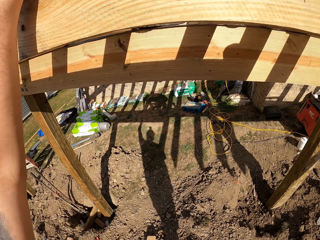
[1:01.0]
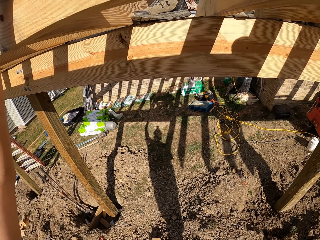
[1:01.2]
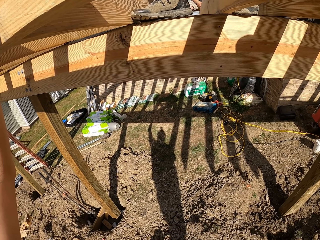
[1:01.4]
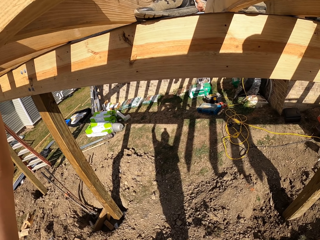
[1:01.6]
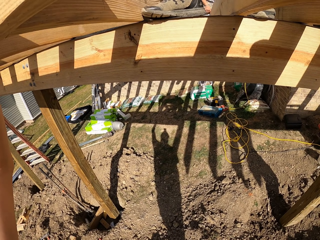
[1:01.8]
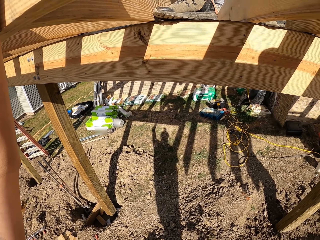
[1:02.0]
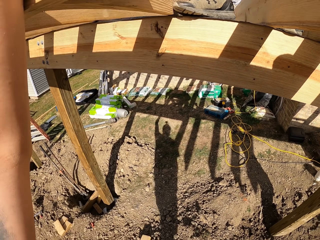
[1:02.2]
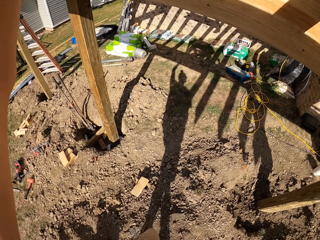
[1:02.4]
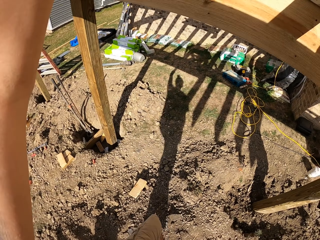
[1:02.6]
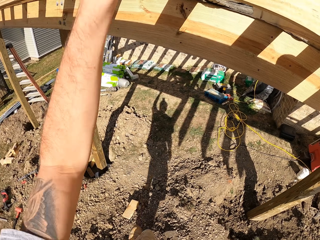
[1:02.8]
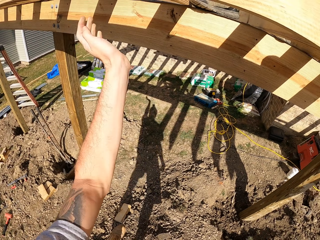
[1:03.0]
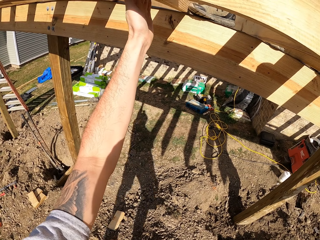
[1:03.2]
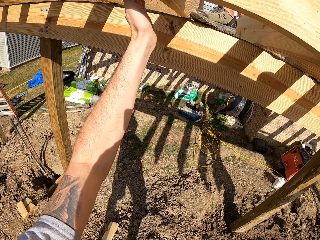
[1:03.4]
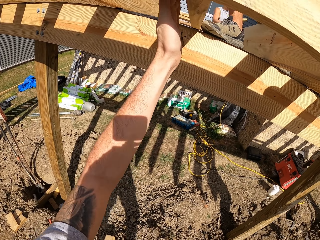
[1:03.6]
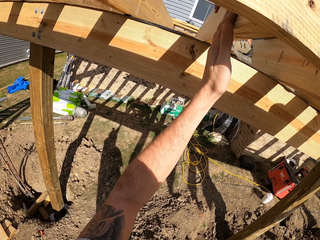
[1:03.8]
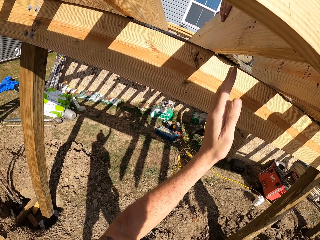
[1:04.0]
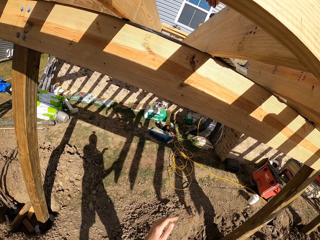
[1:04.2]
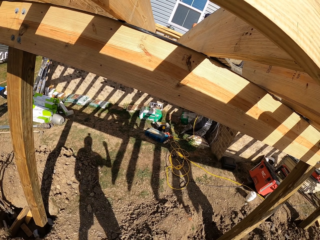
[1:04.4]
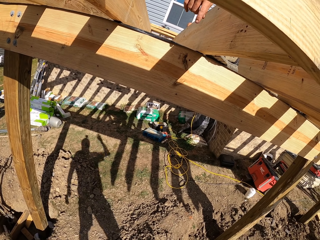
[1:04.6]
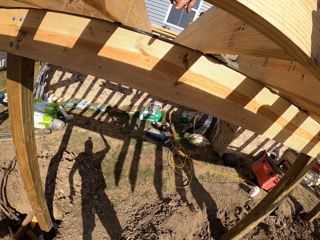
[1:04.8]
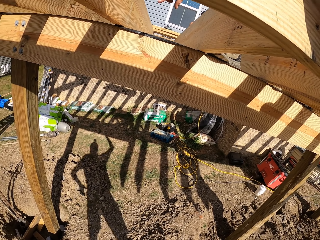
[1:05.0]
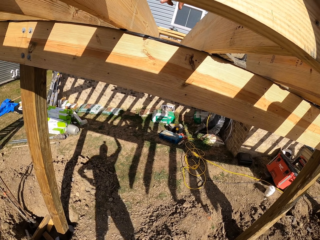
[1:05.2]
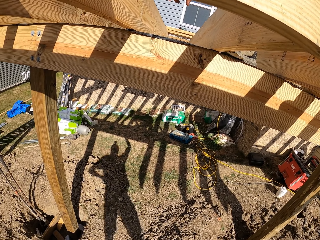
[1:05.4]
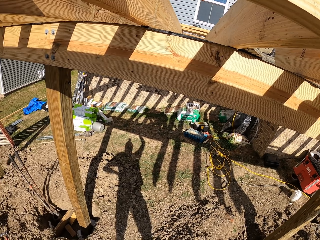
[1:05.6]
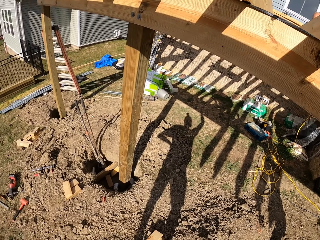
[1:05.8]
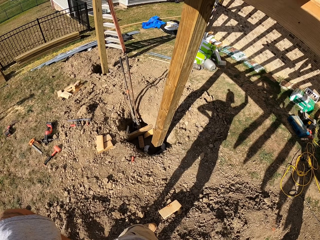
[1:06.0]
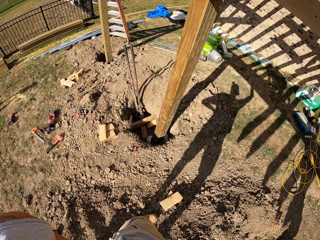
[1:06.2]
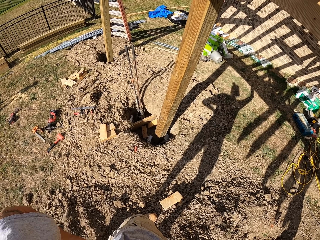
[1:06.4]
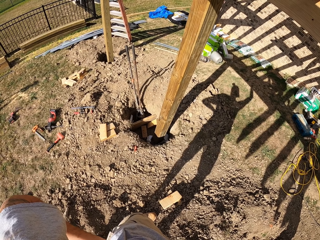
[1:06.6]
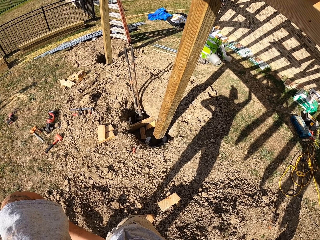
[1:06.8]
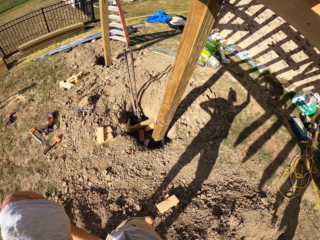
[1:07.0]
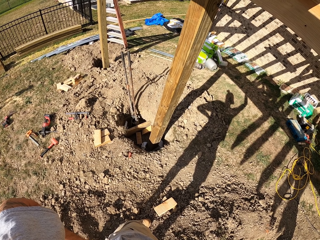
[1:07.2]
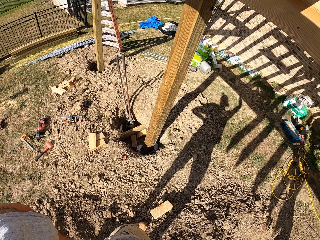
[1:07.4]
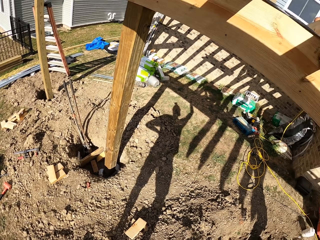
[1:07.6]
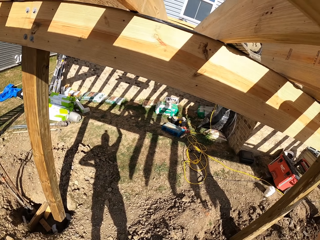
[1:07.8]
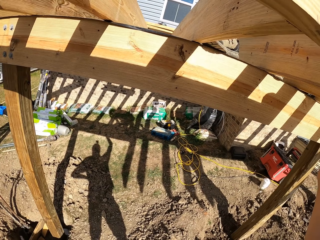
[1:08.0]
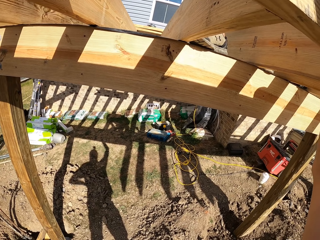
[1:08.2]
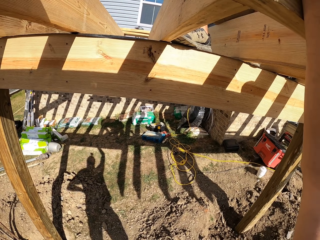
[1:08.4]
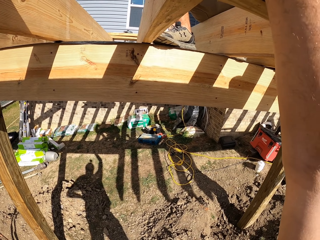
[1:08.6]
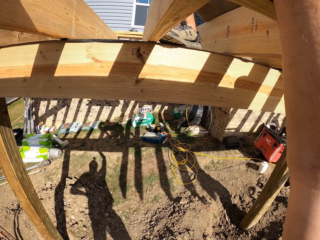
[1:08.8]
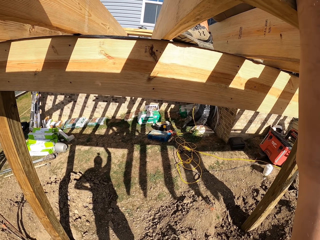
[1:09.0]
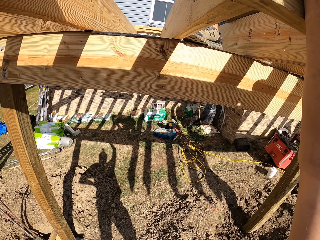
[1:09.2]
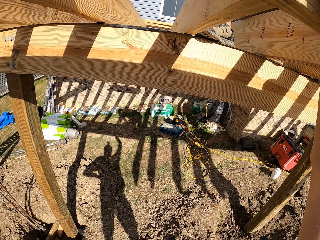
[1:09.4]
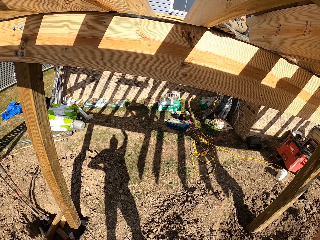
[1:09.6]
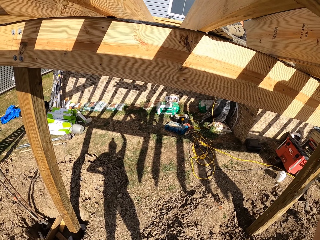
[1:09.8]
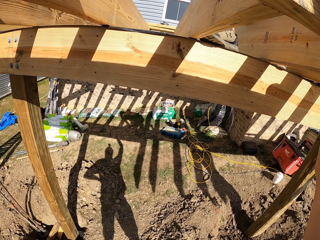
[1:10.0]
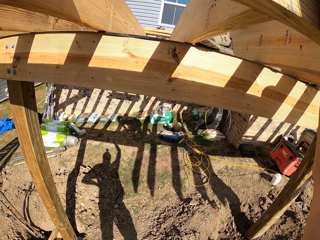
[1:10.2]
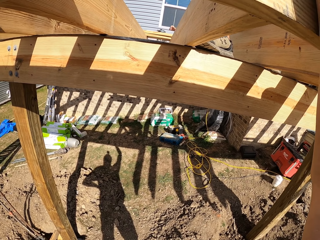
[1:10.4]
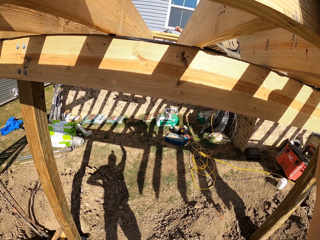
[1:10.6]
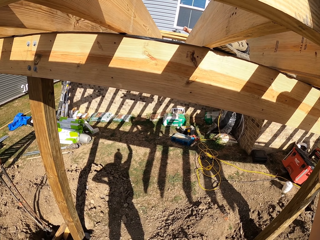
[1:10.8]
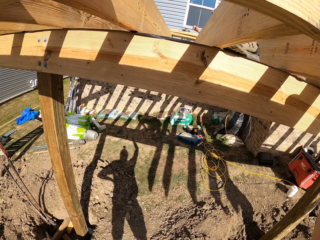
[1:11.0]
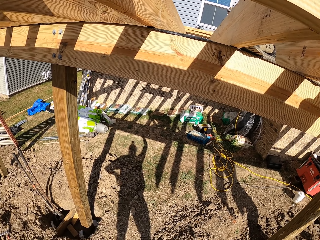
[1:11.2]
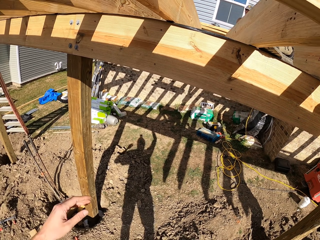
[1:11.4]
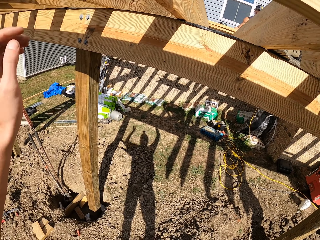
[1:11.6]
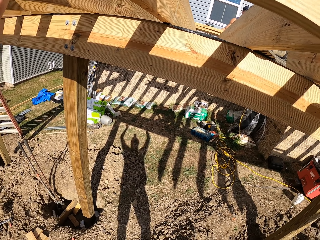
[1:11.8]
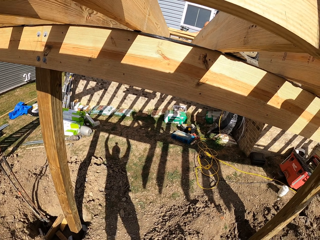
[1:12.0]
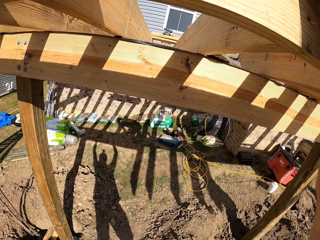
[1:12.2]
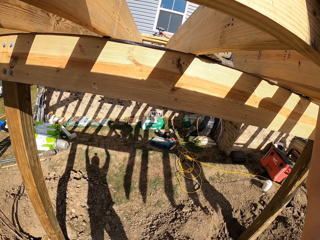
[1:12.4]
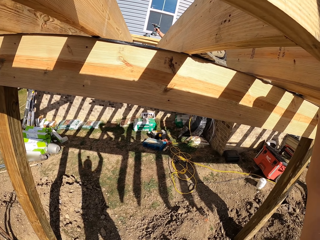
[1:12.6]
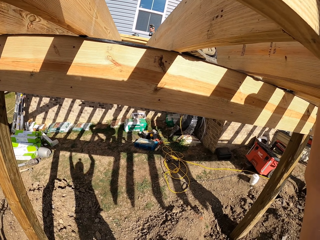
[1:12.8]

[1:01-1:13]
The camera wearer holds wood. He taps the wood with his hands. He turns around.

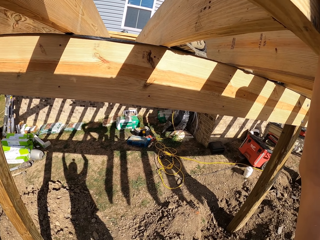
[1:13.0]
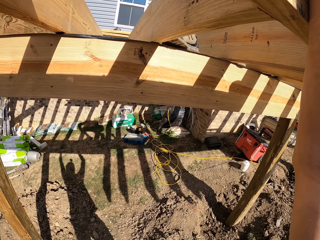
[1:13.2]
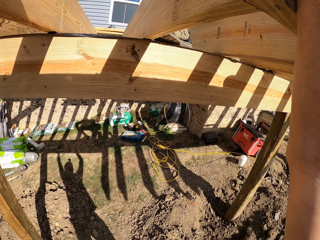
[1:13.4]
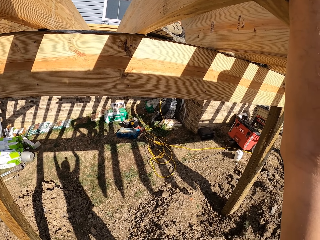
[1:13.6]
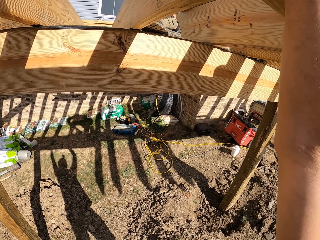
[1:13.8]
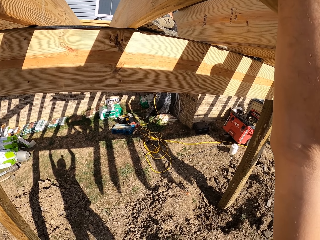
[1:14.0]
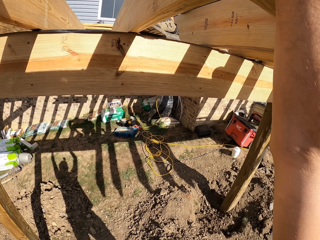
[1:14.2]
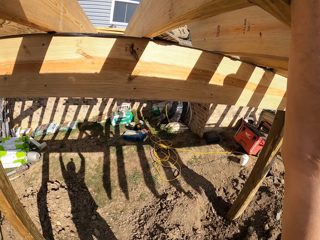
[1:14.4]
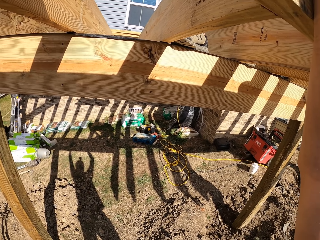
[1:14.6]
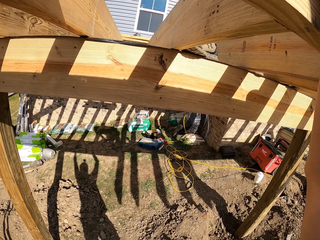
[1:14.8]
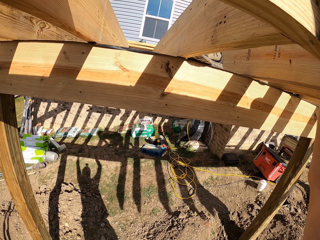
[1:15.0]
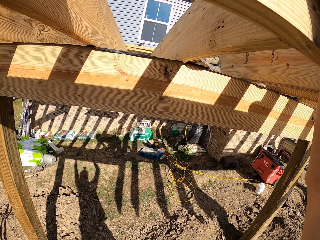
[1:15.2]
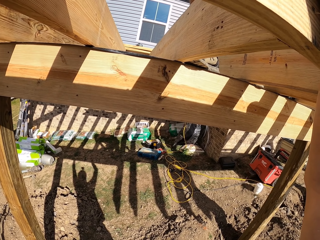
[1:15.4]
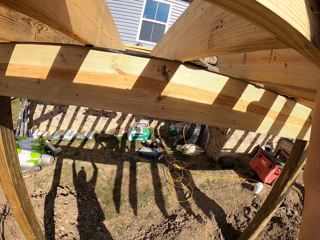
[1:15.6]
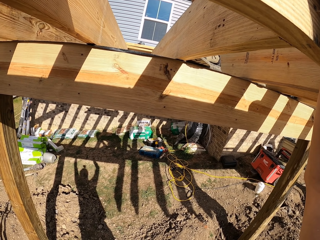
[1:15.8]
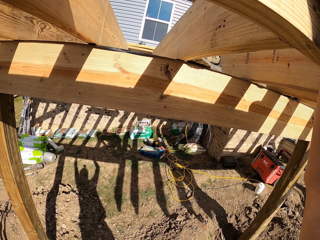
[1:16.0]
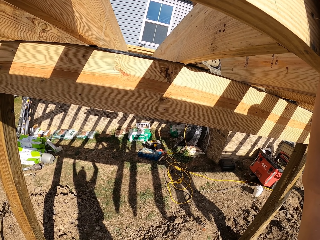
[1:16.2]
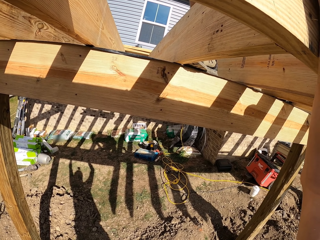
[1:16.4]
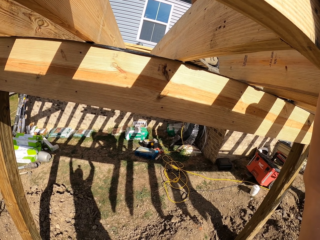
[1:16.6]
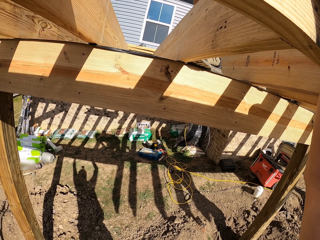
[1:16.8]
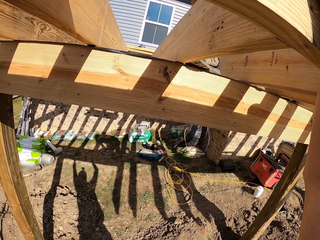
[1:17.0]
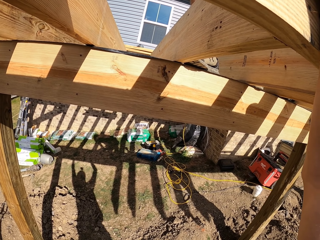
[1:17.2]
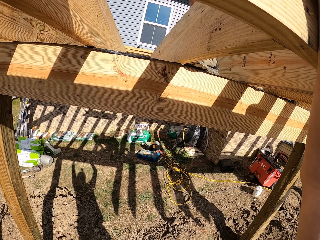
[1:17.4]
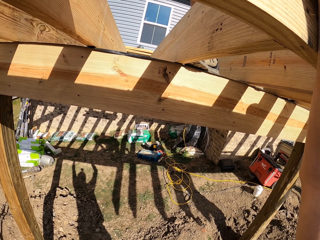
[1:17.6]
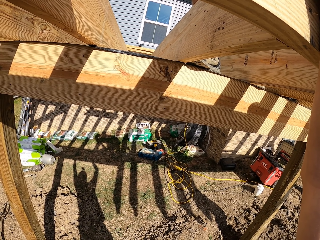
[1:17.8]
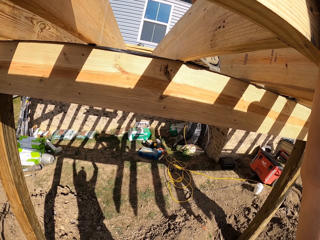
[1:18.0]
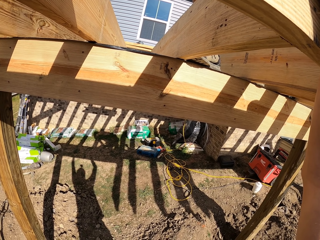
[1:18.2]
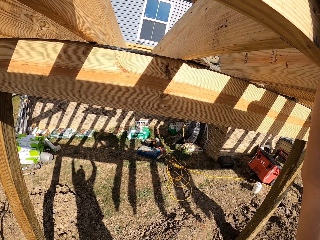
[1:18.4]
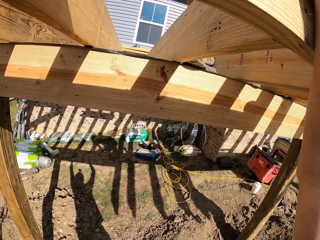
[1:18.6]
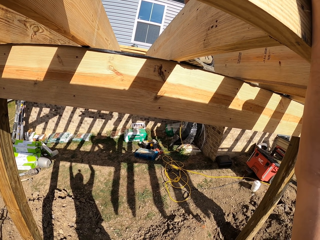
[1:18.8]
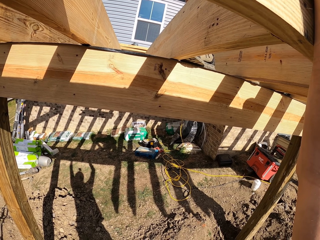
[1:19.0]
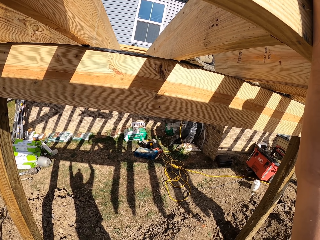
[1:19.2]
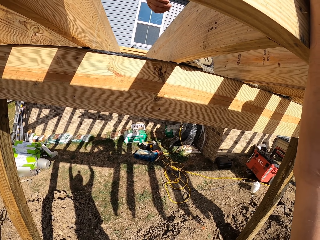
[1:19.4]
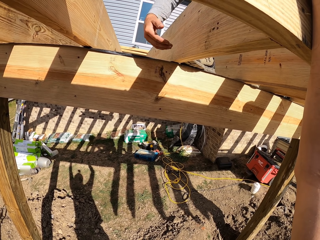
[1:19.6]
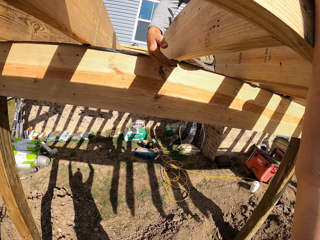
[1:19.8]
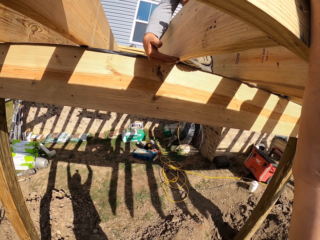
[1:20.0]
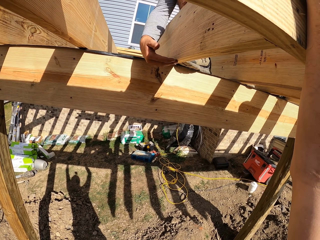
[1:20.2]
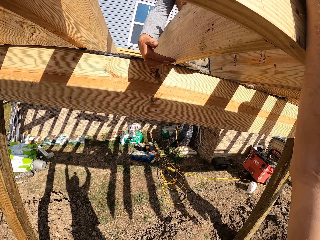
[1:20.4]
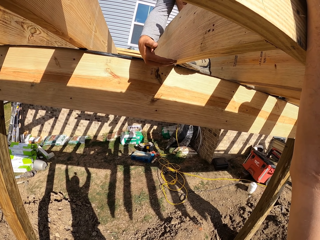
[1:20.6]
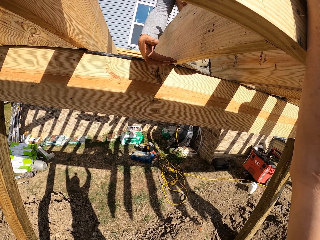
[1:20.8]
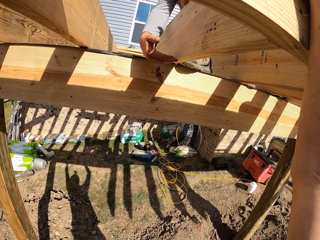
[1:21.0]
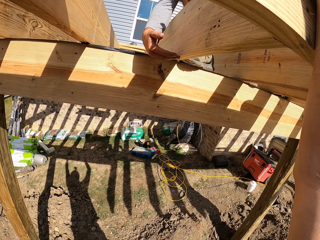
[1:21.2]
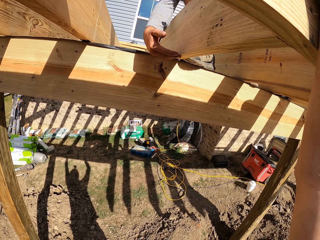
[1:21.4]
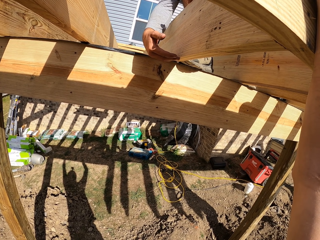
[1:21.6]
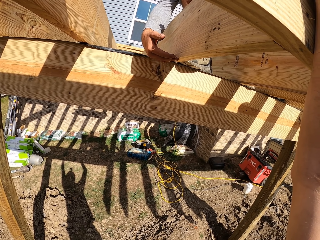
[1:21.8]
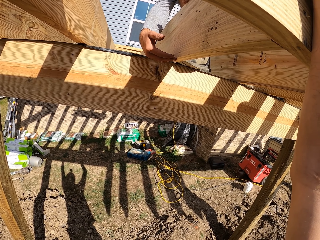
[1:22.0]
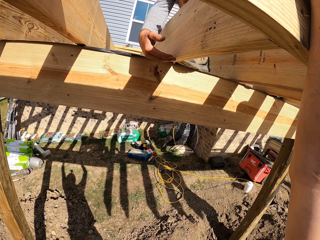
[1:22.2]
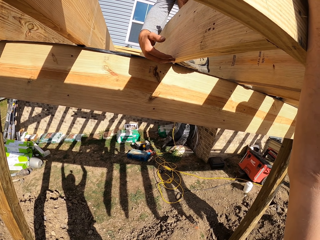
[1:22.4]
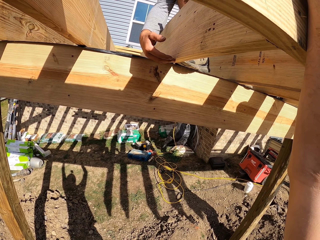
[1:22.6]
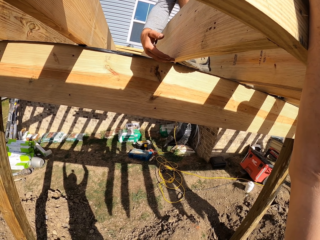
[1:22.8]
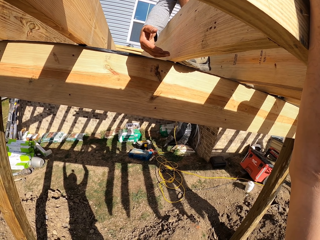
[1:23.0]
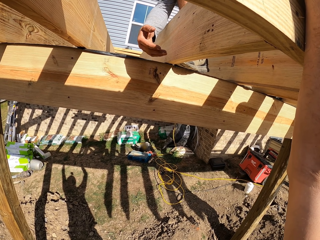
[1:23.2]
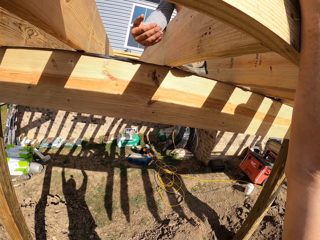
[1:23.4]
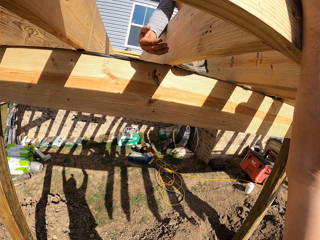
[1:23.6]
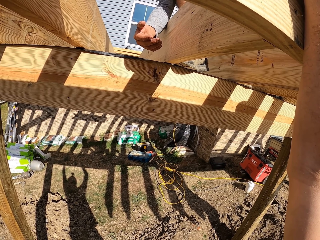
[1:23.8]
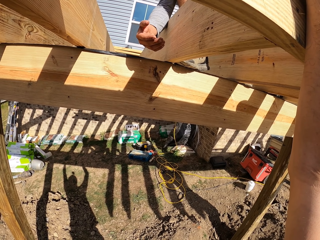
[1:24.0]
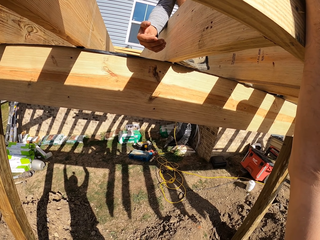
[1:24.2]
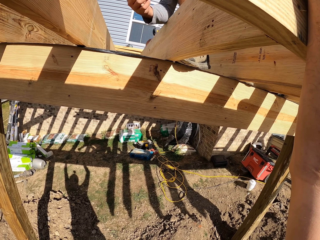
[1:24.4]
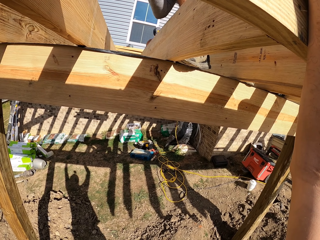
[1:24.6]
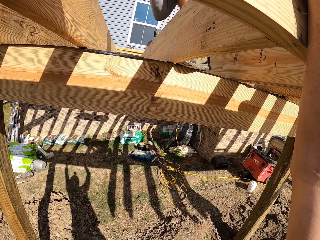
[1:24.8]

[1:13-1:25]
A person holds a piece of wood.
